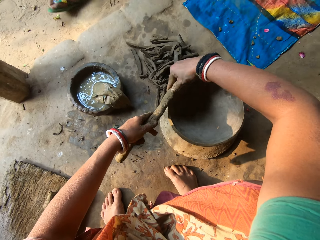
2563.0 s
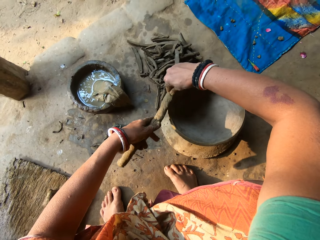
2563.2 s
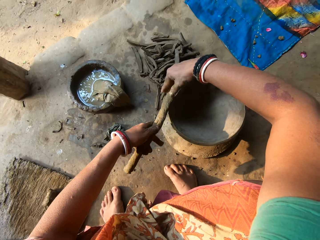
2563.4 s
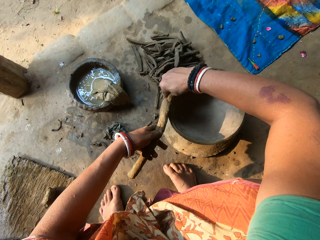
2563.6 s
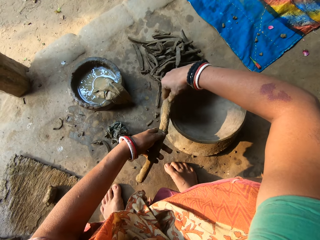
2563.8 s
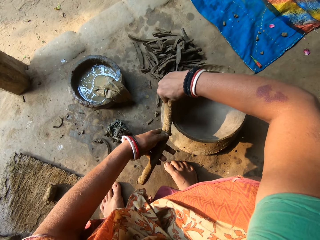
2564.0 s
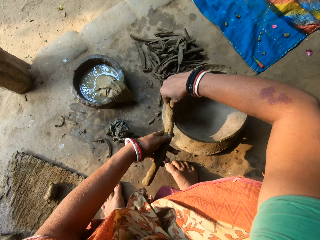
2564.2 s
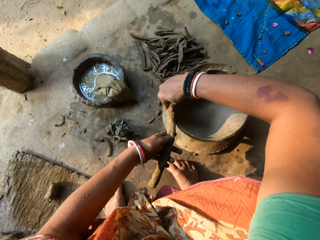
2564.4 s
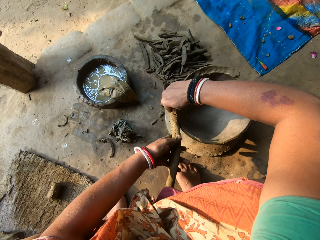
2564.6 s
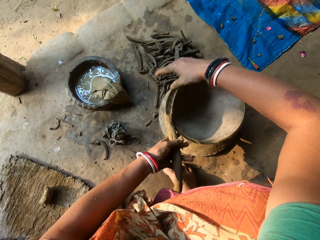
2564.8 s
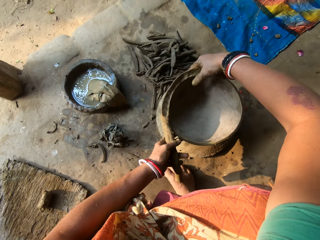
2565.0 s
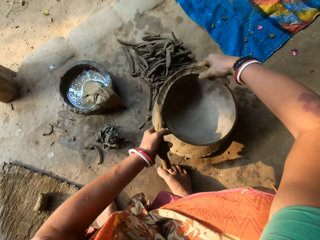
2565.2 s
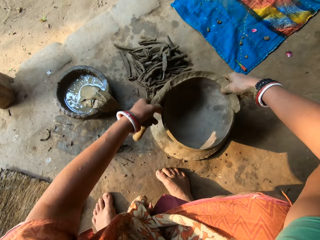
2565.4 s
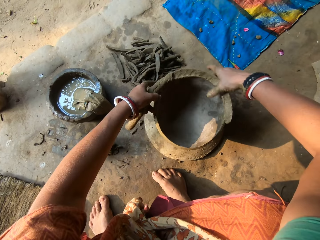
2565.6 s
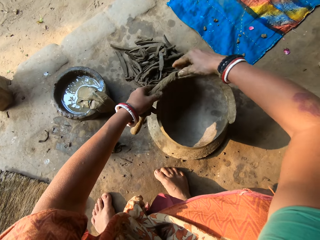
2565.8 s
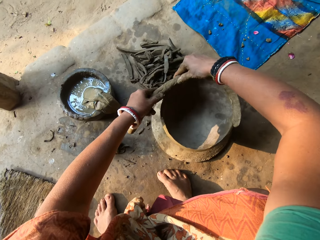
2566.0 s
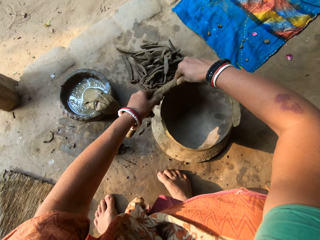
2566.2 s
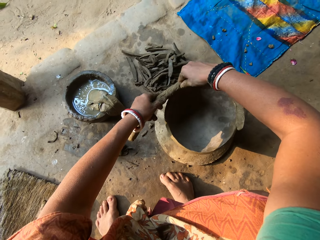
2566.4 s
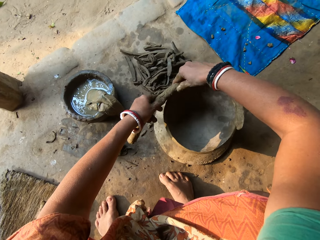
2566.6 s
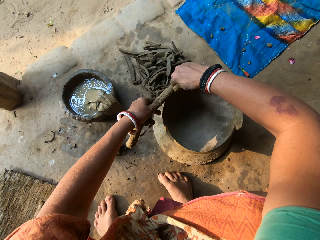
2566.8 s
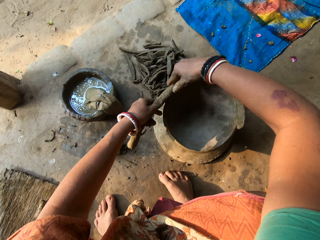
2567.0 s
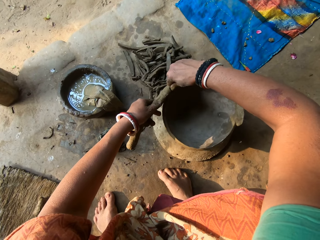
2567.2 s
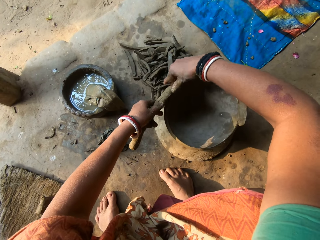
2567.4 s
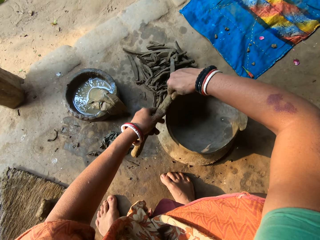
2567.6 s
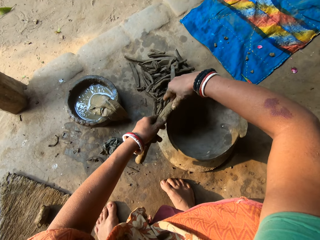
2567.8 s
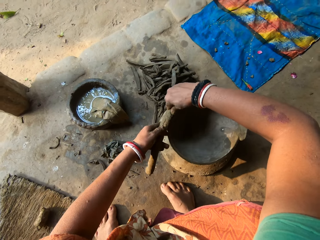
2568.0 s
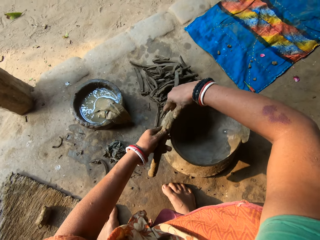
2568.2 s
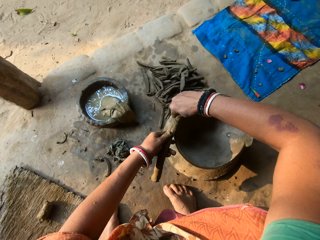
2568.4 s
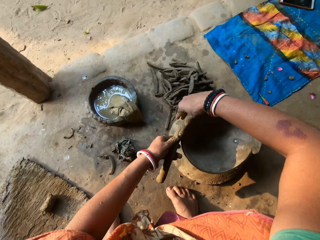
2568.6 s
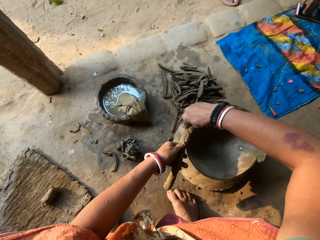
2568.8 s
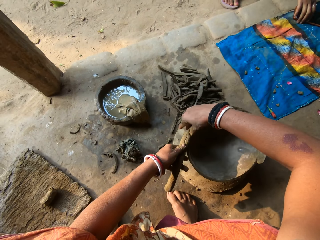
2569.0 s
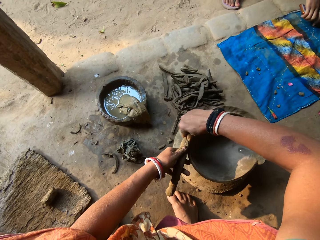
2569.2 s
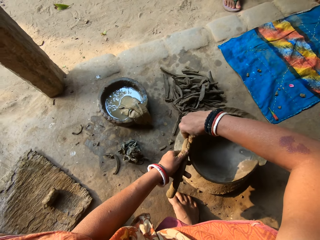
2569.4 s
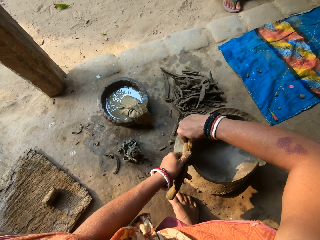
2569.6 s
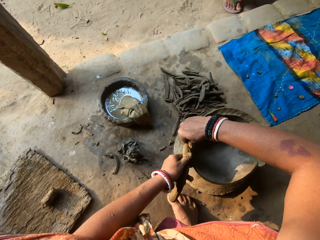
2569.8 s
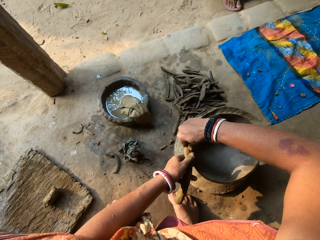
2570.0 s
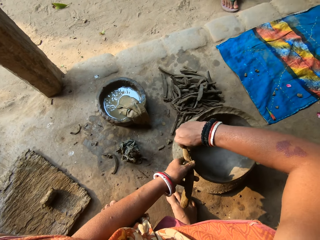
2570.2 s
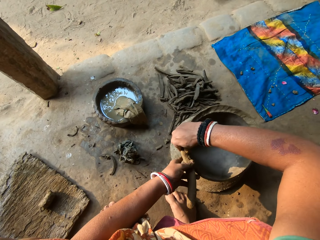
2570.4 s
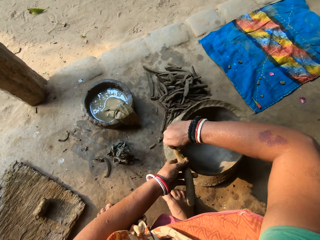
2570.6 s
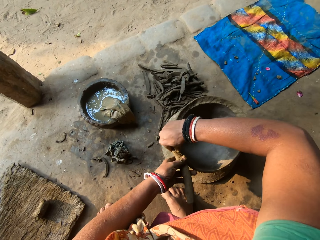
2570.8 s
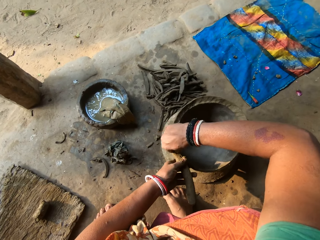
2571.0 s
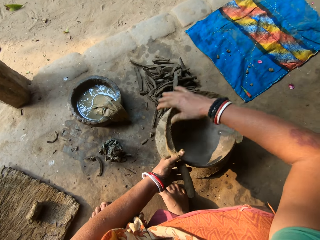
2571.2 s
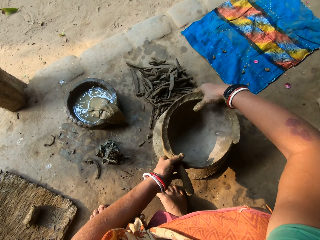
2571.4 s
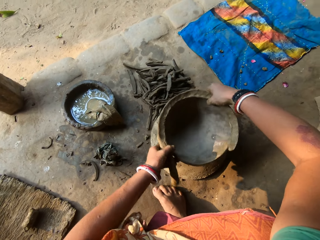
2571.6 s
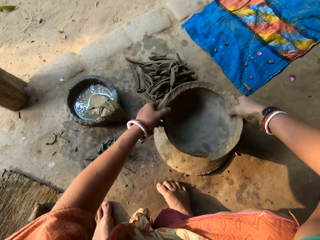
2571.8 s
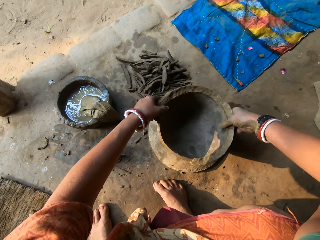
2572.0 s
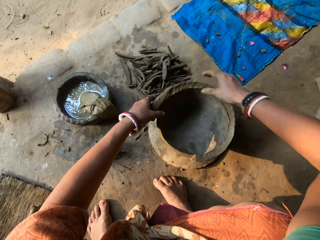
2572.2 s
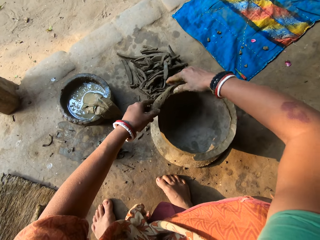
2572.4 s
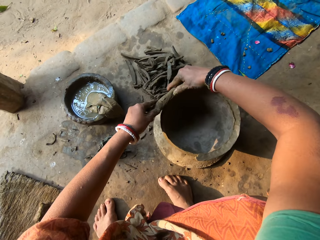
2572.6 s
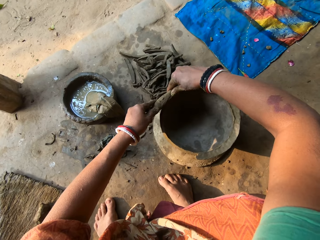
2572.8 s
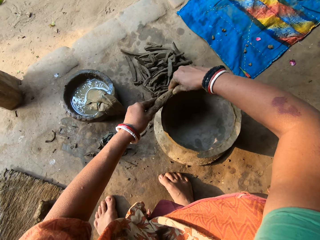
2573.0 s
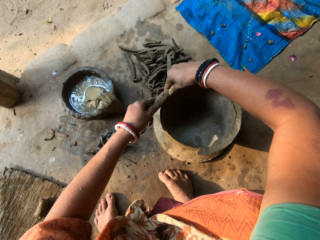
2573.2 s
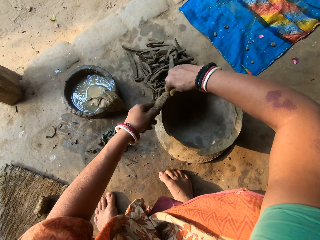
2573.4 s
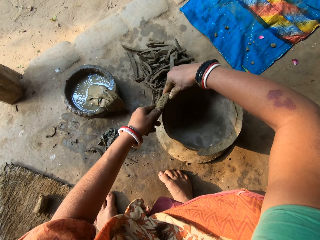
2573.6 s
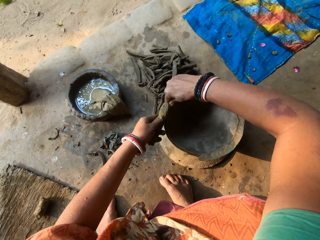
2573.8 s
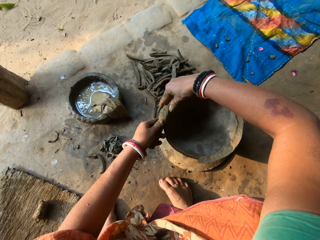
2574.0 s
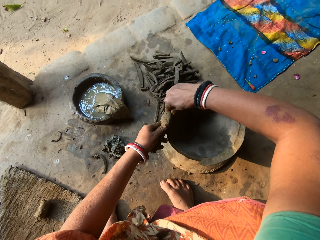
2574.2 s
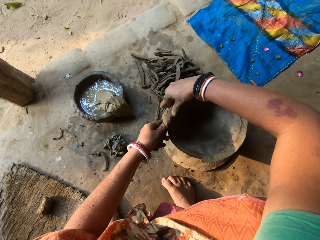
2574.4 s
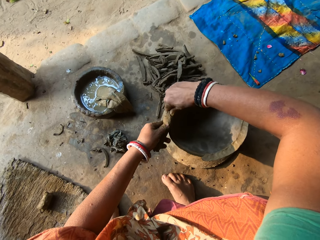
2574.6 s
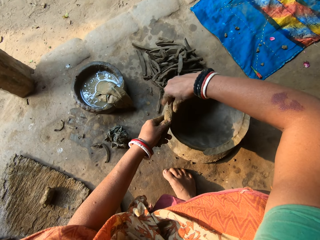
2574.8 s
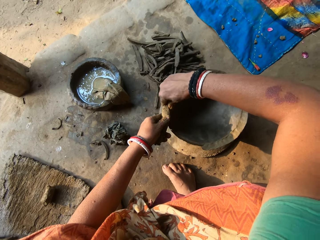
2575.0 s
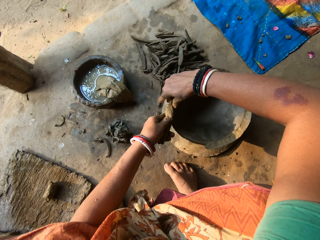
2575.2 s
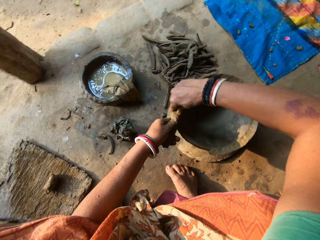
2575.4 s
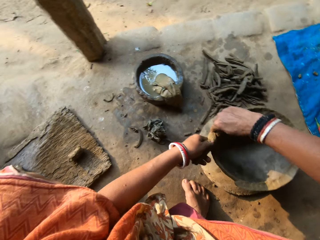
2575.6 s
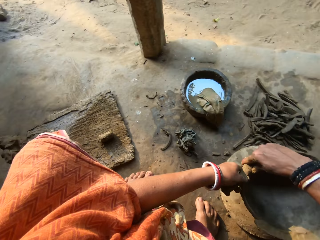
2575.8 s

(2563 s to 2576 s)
The camera wearer rotates the pot. They fix the pot. A child squats. The camera wearer rotates the pot. They fix the pot.

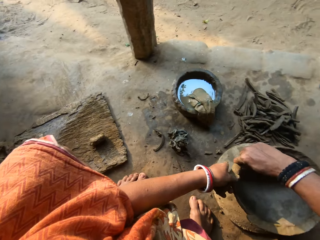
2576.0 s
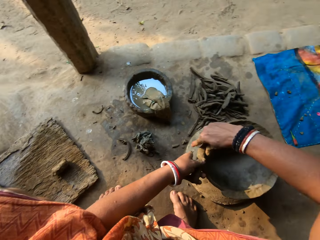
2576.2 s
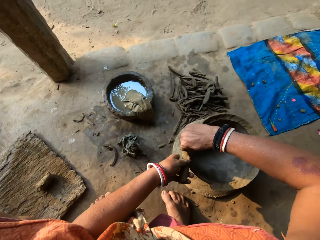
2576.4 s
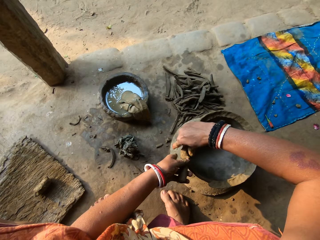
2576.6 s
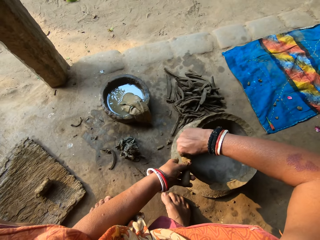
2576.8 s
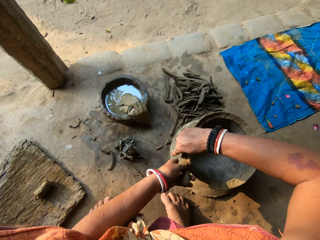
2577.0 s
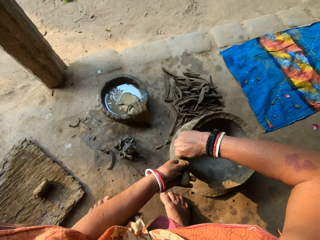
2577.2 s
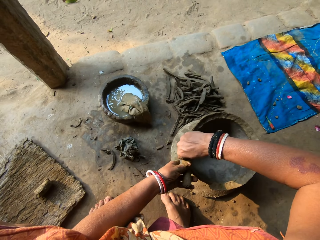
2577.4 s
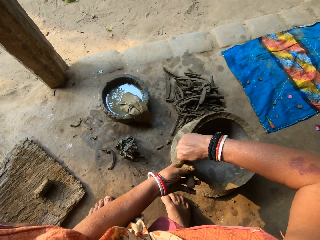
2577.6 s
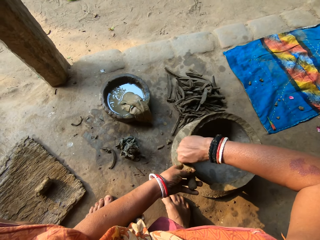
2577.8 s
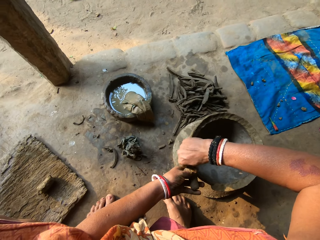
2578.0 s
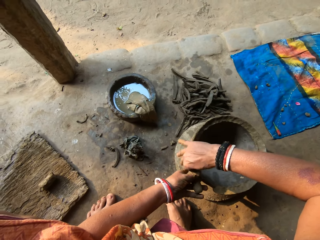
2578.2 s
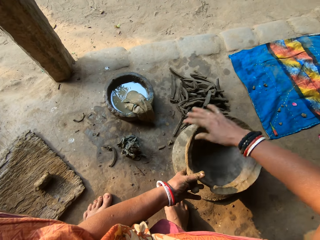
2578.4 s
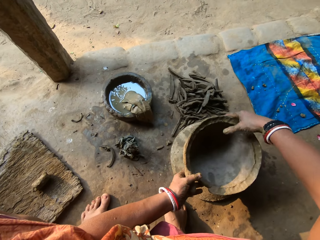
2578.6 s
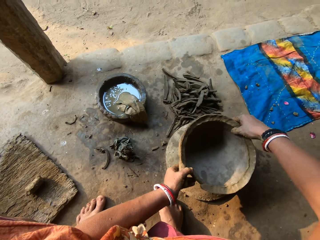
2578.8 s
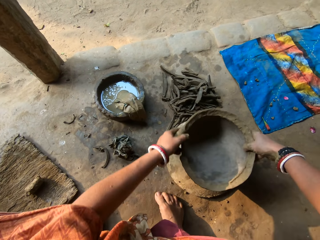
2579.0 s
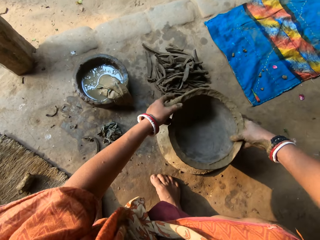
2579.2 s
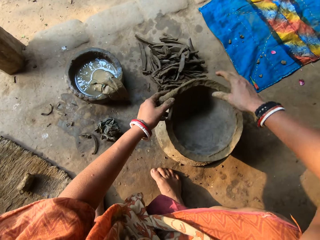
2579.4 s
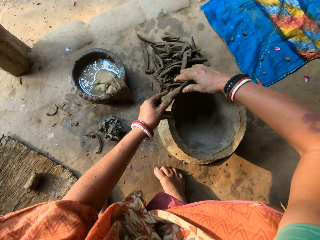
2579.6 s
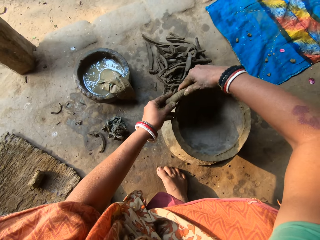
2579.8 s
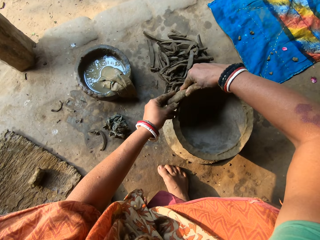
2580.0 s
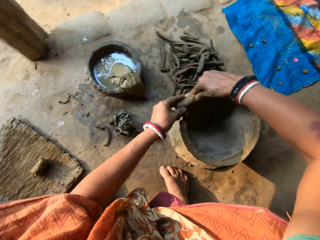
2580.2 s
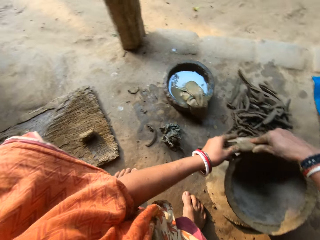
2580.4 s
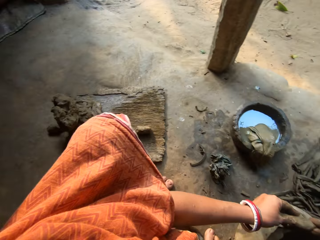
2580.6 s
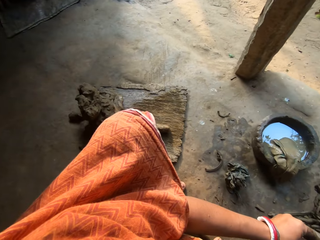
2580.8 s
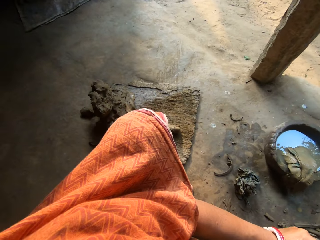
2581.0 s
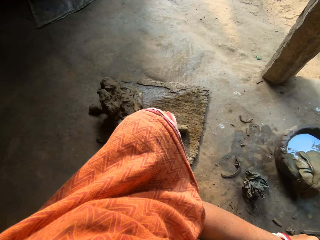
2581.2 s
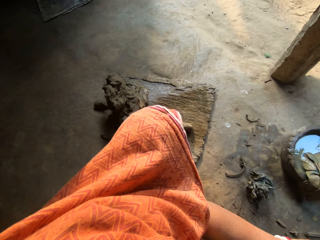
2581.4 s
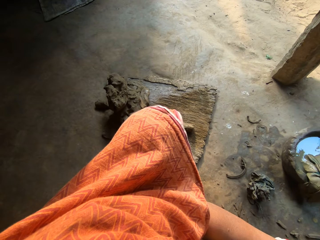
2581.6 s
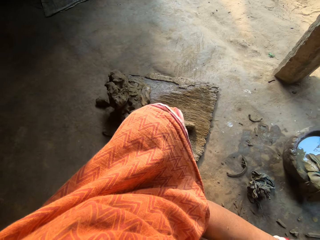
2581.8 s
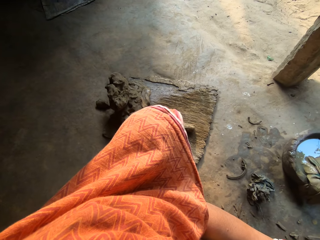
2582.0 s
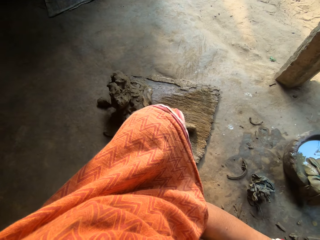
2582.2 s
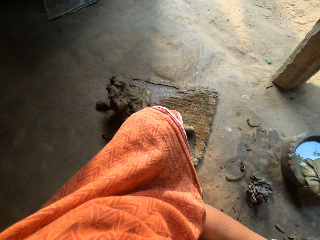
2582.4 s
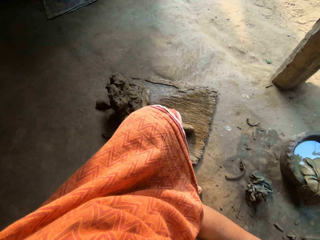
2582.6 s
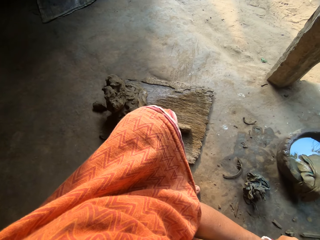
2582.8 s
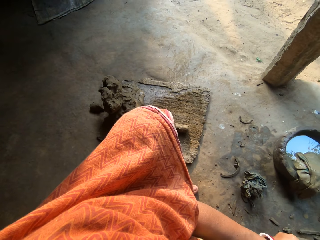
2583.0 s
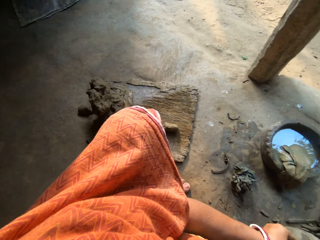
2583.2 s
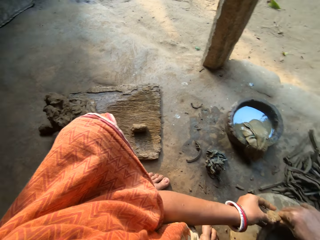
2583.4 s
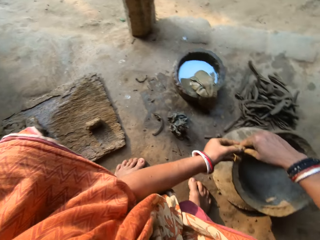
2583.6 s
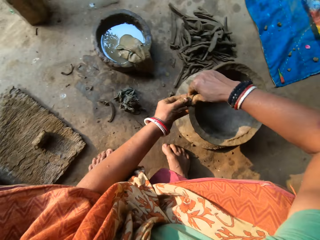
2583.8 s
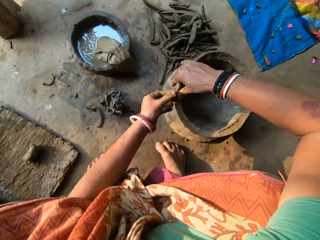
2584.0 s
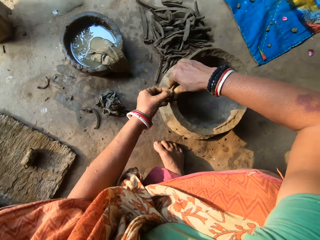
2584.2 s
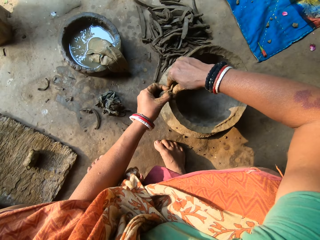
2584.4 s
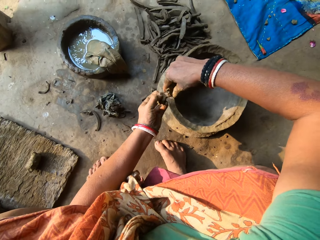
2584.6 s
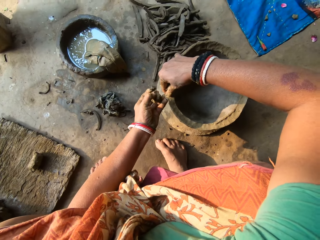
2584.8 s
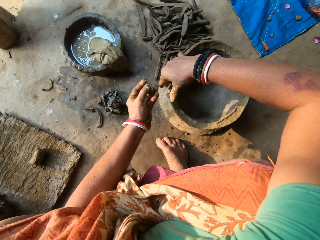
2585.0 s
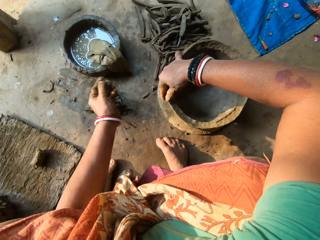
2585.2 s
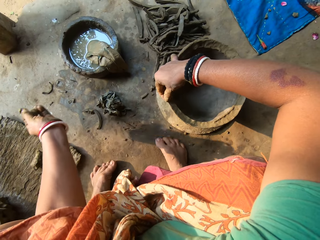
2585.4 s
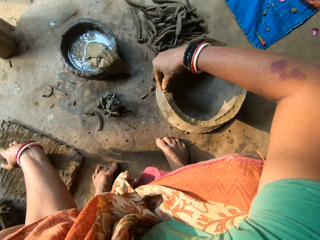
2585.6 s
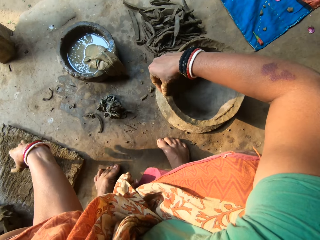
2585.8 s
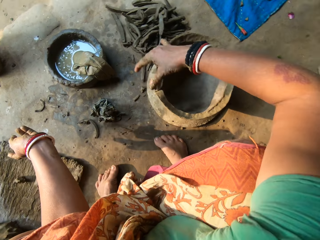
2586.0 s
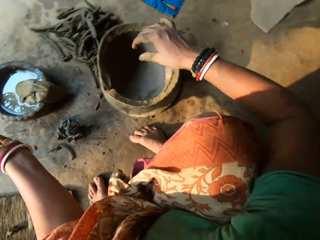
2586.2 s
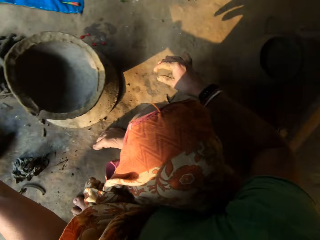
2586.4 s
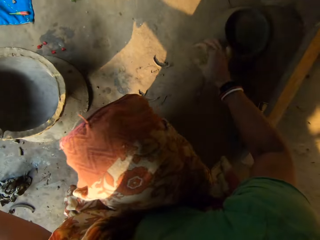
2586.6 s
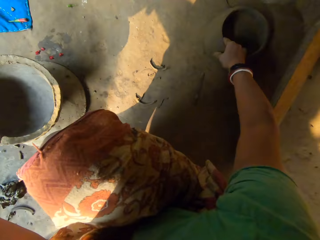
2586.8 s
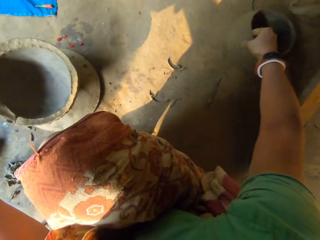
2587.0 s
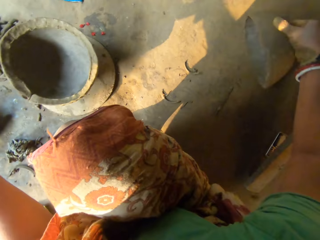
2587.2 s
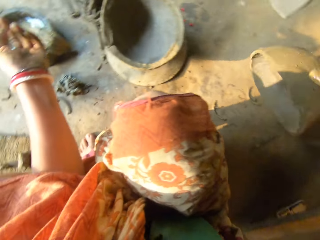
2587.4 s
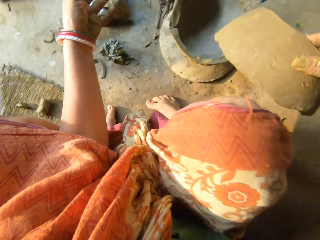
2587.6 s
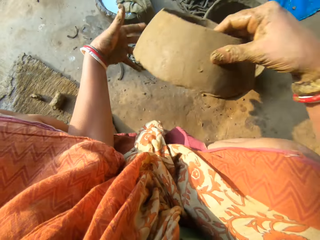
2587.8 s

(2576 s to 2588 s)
The camera wearer rotates the pot. She fixes the pot. She cuts the clay with her left hand. She drops the clay in her left hand on the floor. She picks a ceramic clay or piece of pot on the floor with her right hand.
